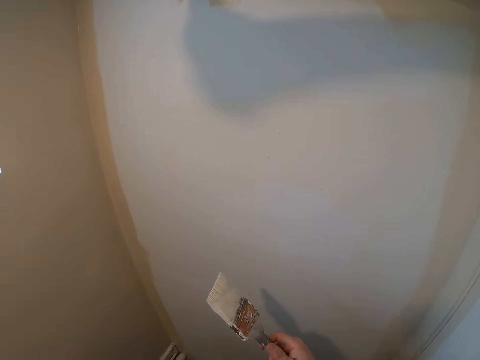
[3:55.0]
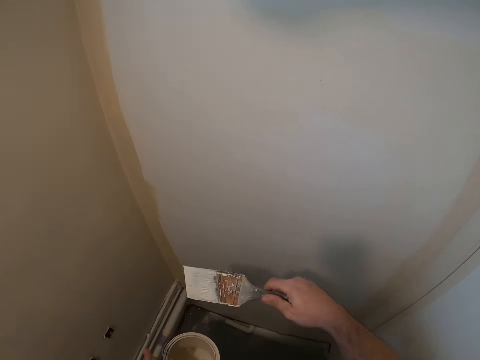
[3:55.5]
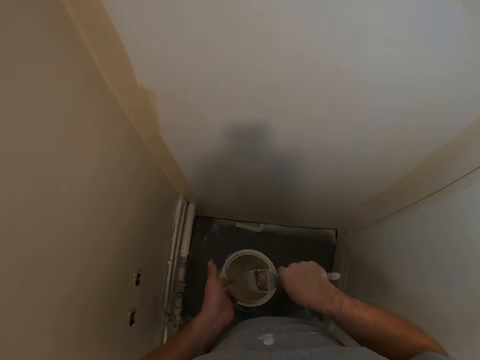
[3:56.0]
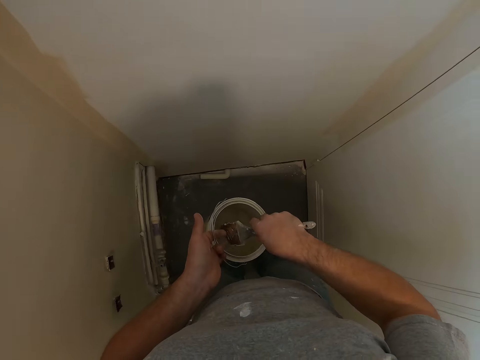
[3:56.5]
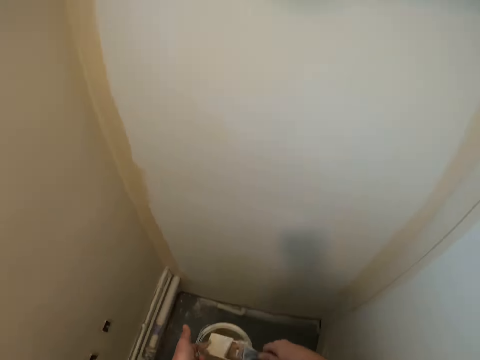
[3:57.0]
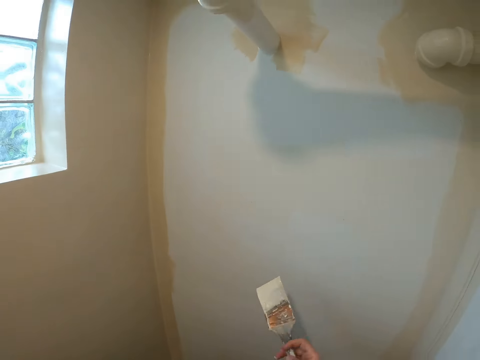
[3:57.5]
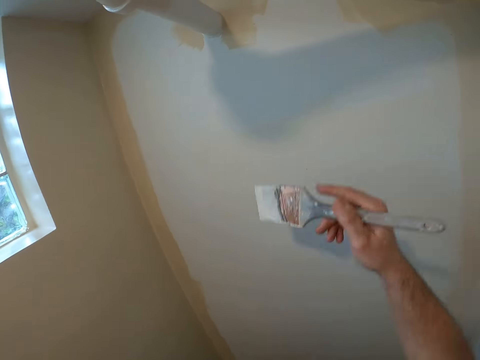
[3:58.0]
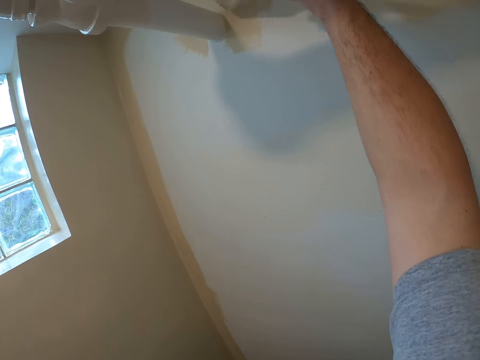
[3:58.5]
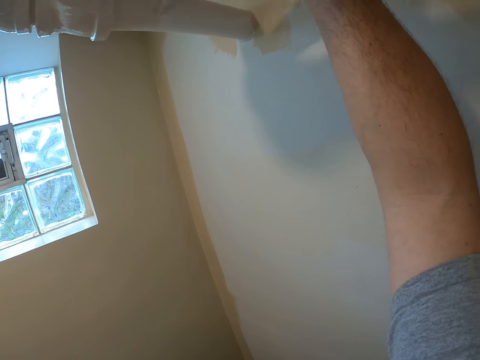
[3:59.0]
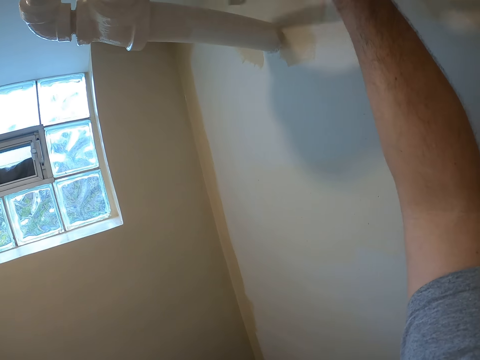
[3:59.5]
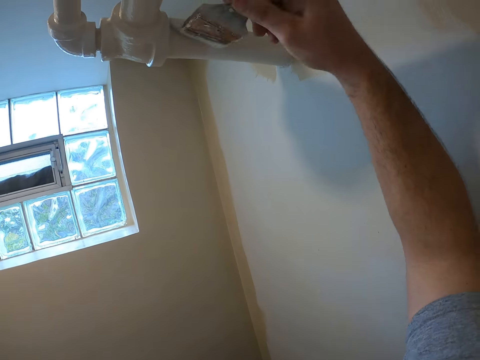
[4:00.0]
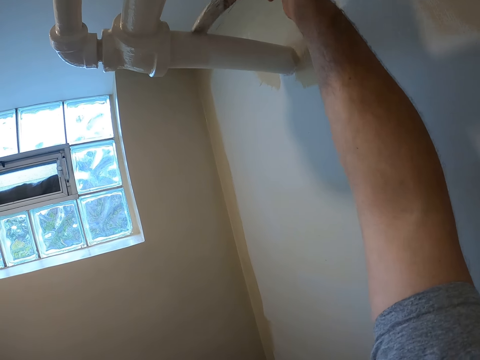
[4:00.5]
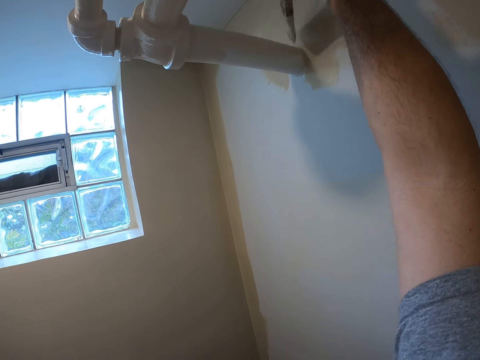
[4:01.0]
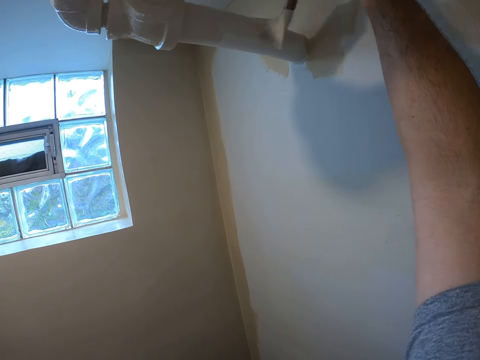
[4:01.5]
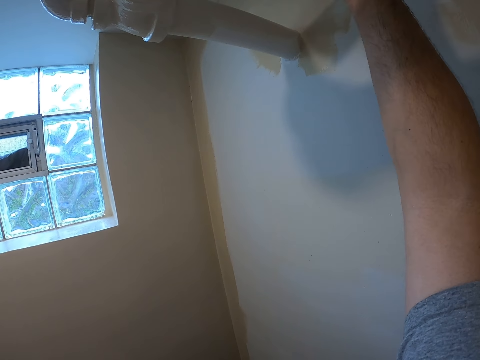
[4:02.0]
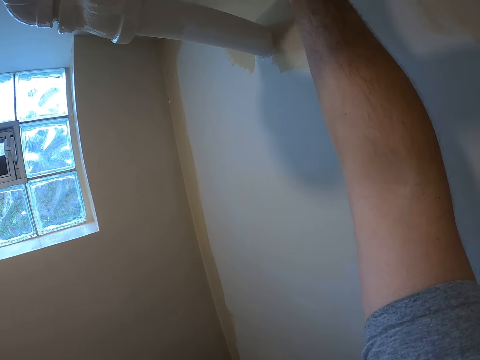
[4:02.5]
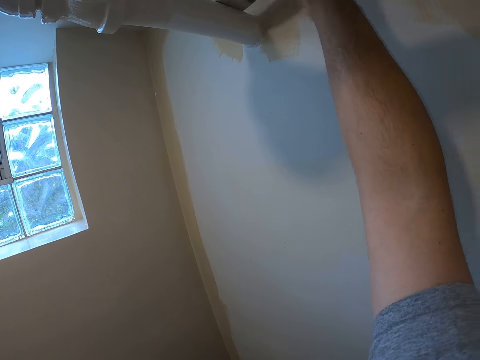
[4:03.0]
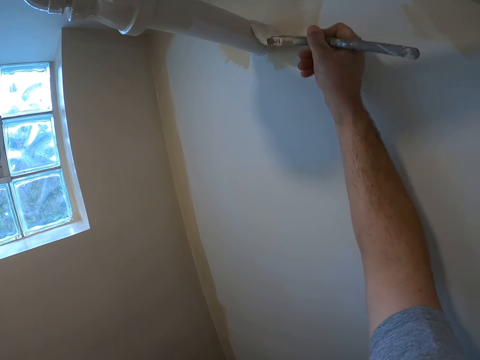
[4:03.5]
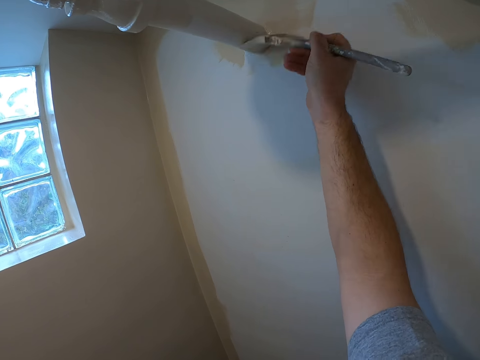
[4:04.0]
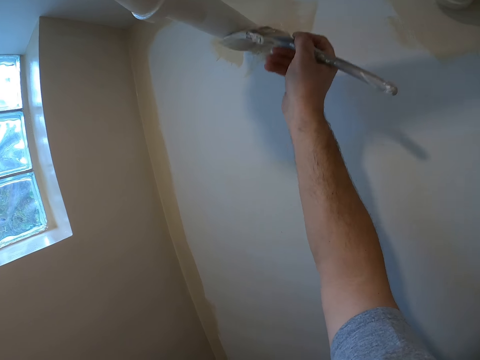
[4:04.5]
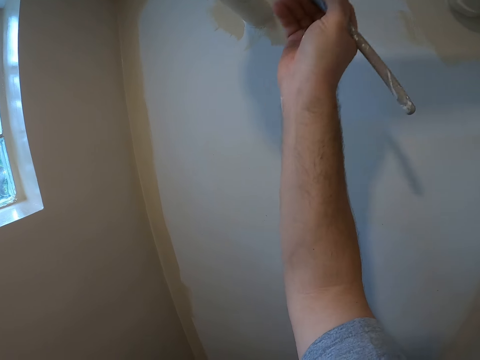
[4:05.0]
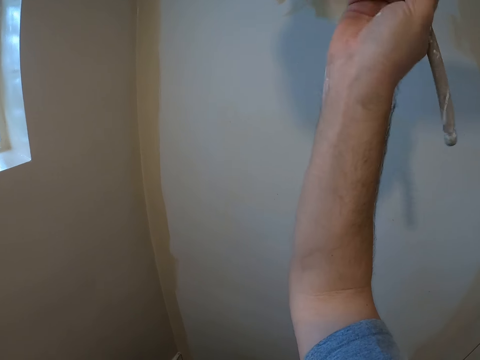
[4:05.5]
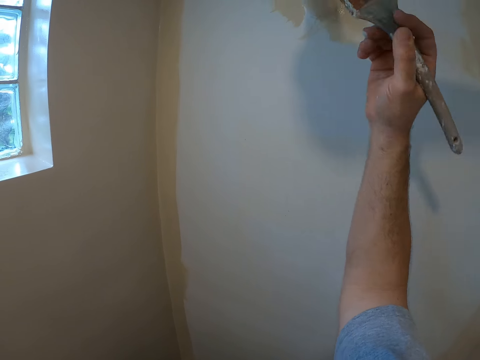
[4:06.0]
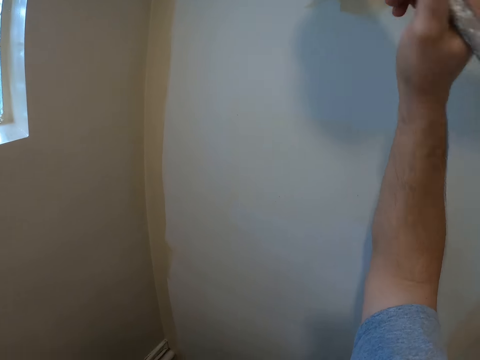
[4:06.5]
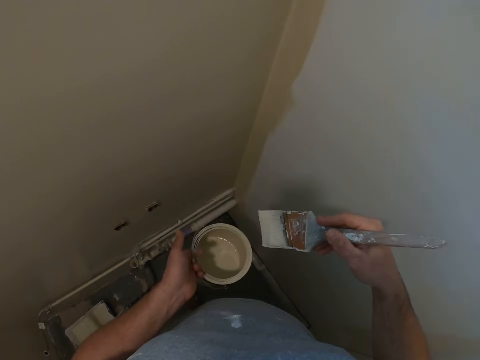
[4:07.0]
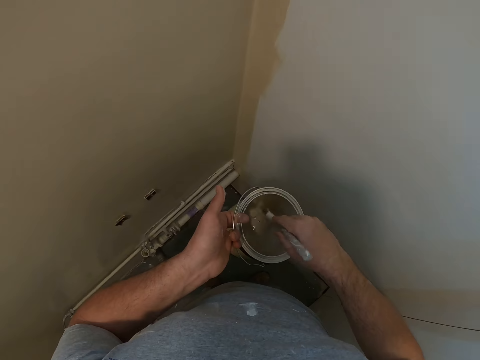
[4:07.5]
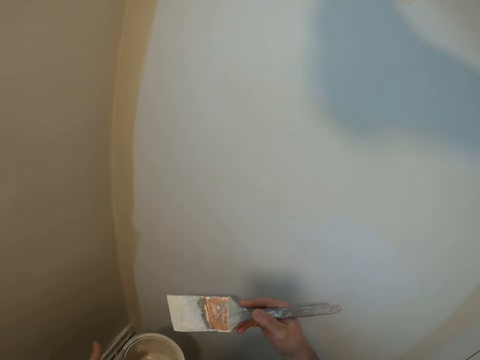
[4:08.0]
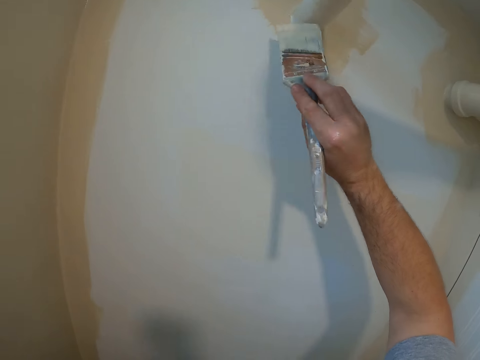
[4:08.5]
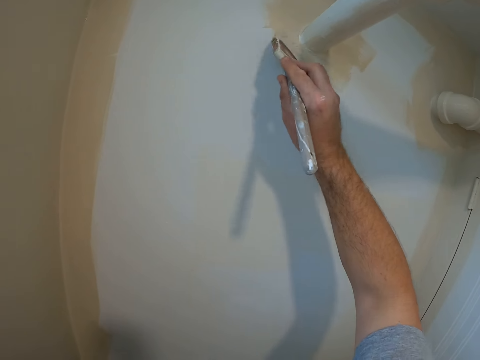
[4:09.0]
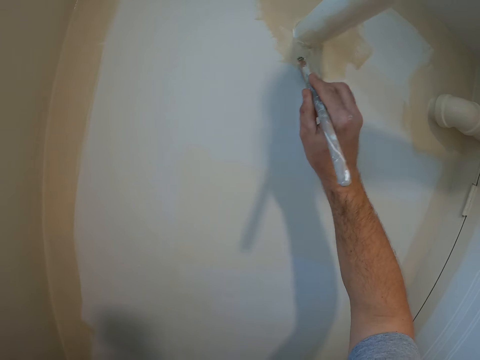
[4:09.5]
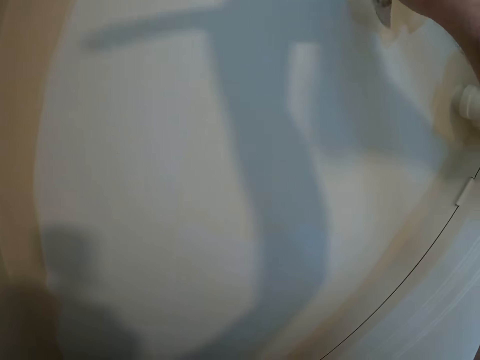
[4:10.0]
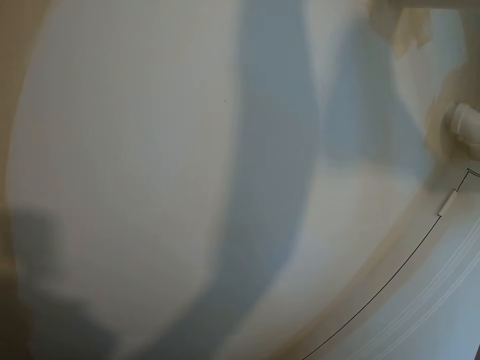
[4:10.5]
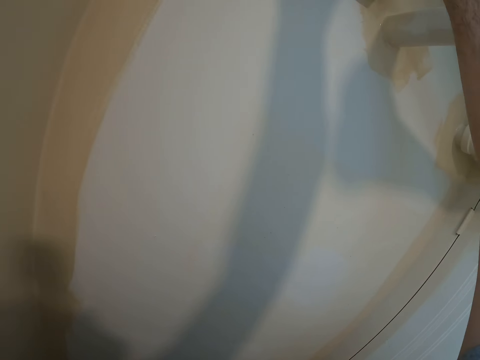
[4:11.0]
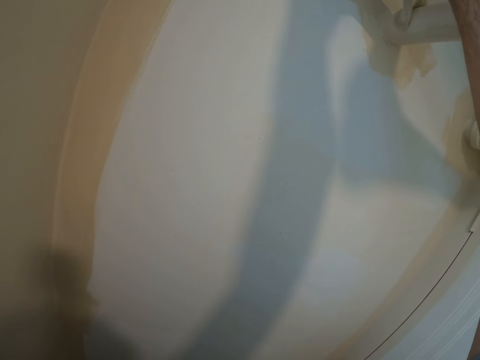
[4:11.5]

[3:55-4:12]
The camera wearer dips the paint brush into the paint container. They paint the pipe on the wall with the paint brush. They dip the paint brush into the paint container. They paint the wall with the paint brush.

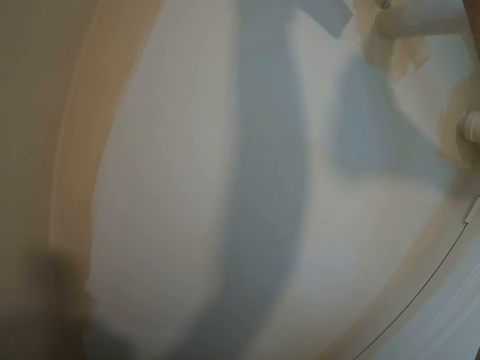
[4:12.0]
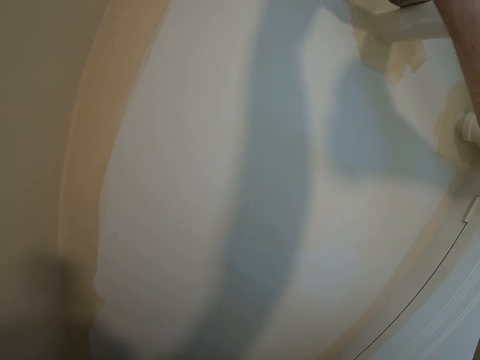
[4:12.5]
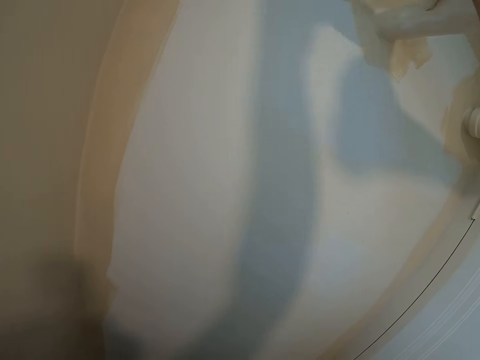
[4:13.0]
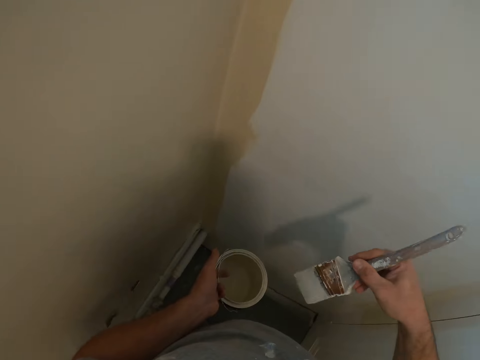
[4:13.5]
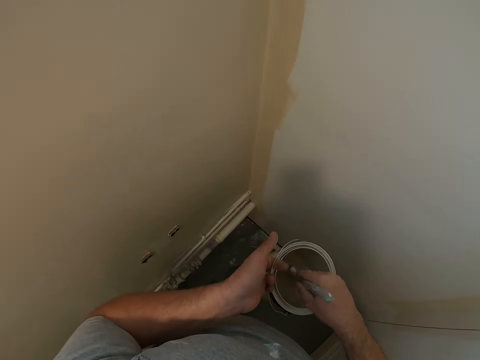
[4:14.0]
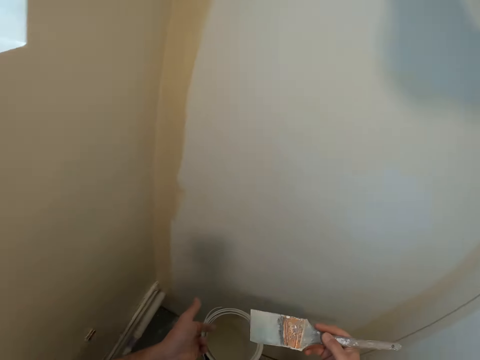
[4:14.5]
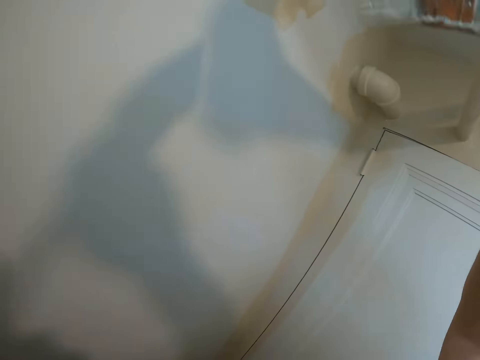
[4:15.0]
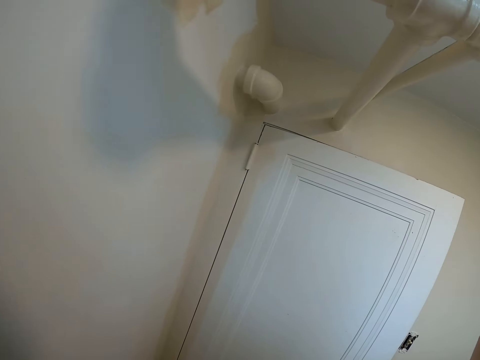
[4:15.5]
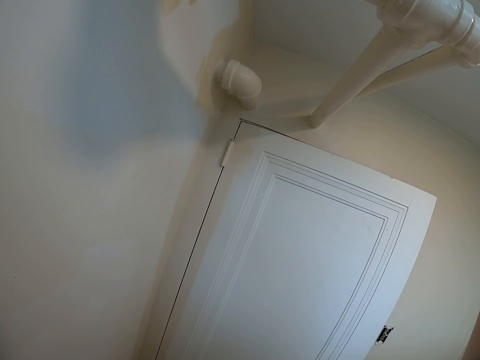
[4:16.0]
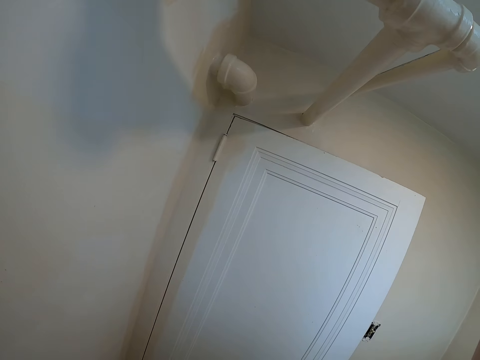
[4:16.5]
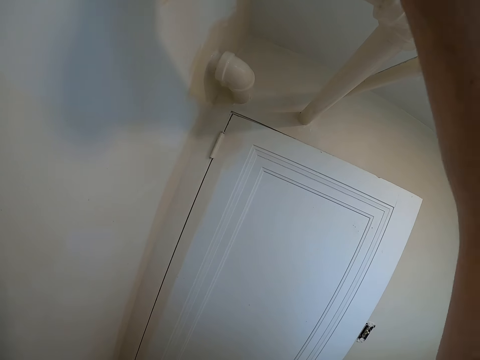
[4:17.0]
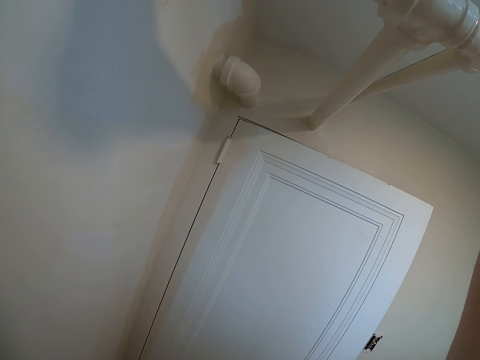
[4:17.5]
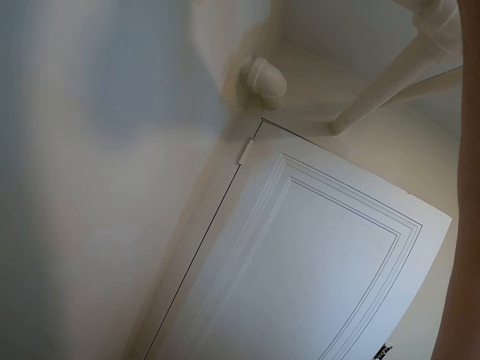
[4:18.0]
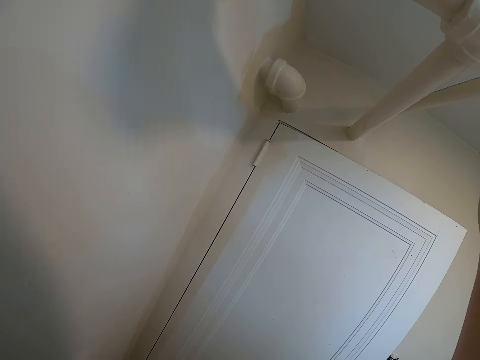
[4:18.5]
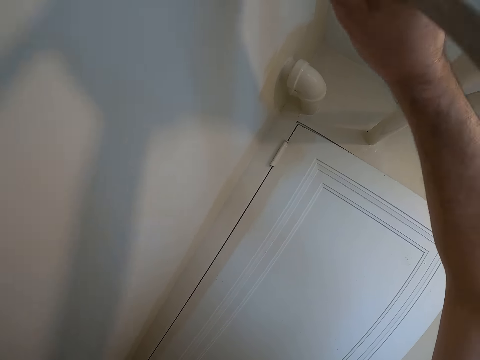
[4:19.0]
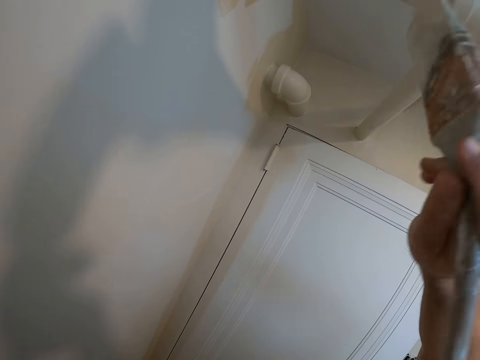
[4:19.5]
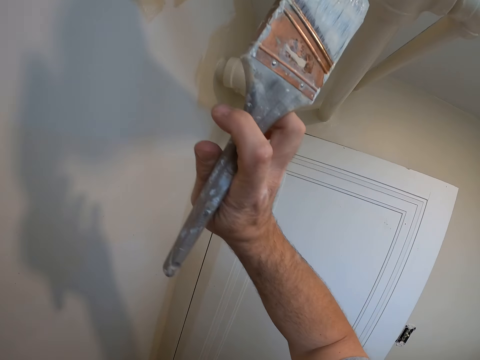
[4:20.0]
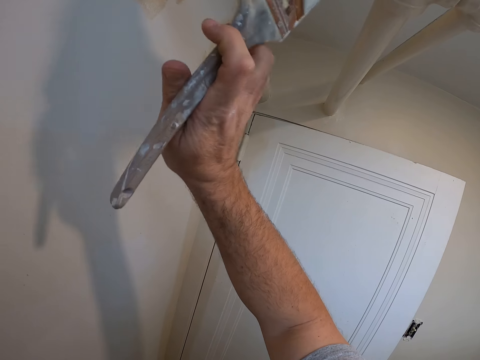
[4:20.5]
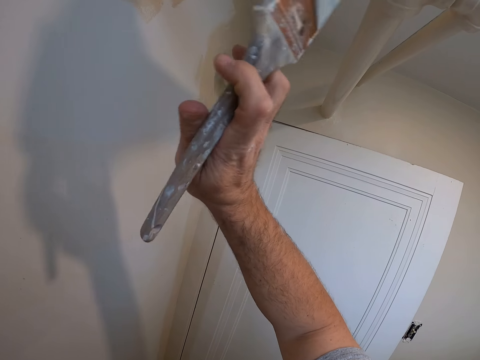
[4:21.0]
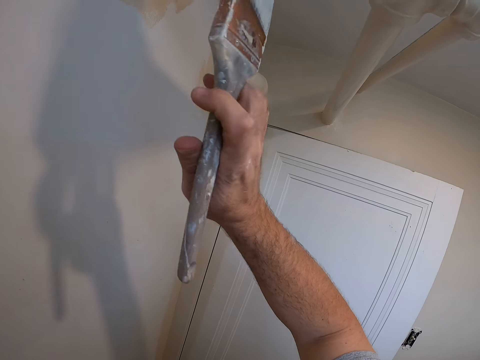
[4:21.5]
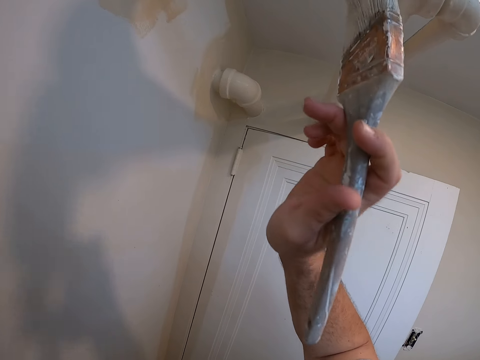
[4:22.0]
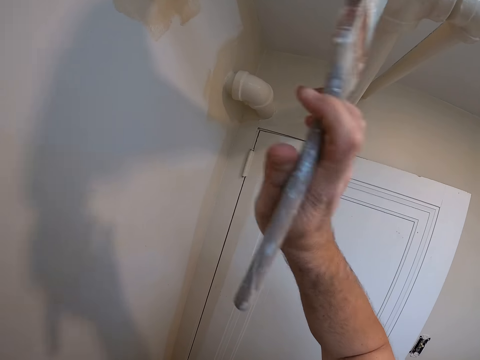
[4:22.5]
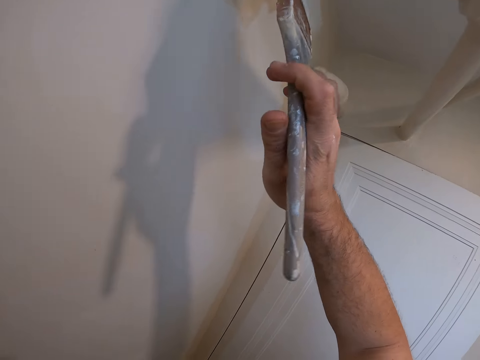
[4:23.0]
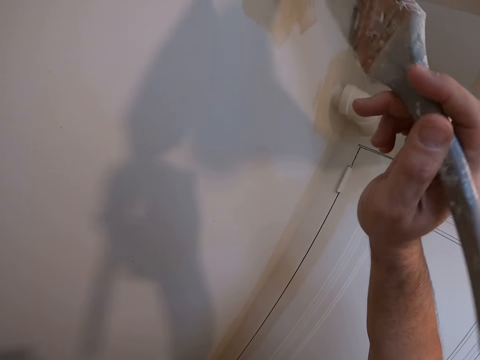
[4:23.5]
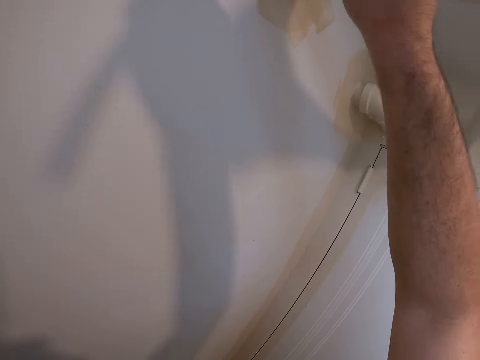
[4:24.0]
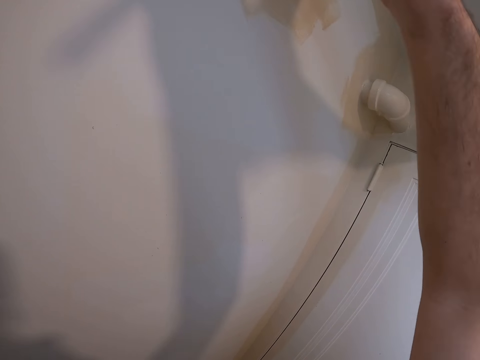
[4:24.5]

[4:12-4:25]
The camera wearer dips the paint brush into the paint container. They paint the pipe with the brush. They paint the pipe on the wall with the paint brush.
